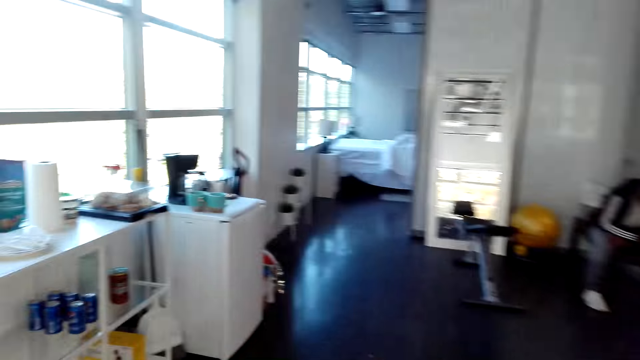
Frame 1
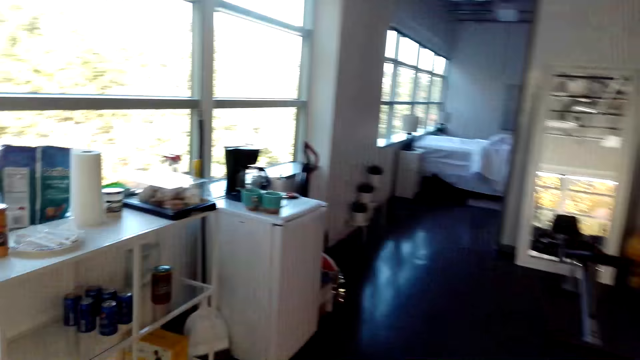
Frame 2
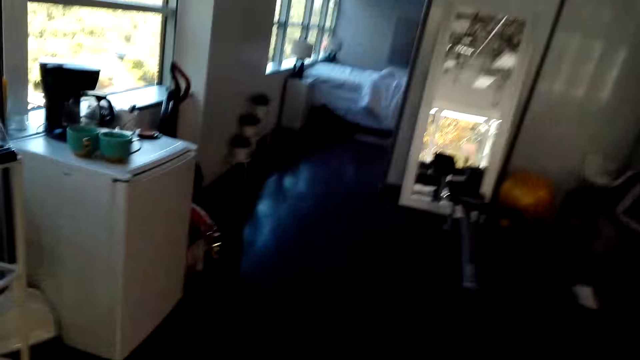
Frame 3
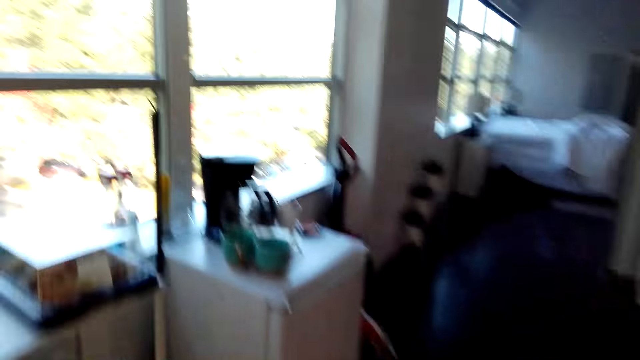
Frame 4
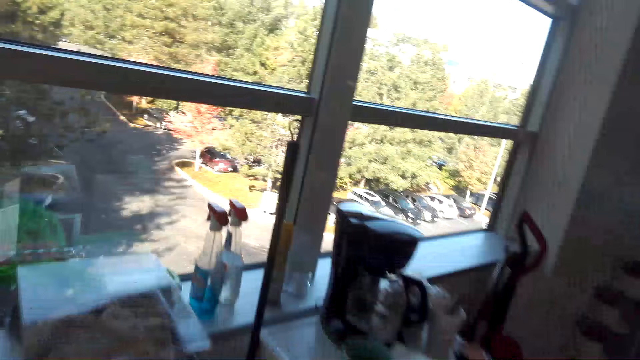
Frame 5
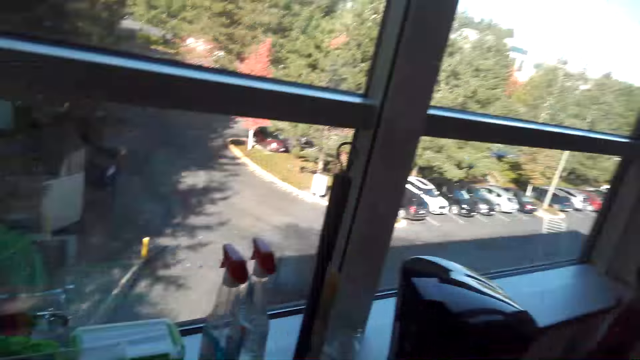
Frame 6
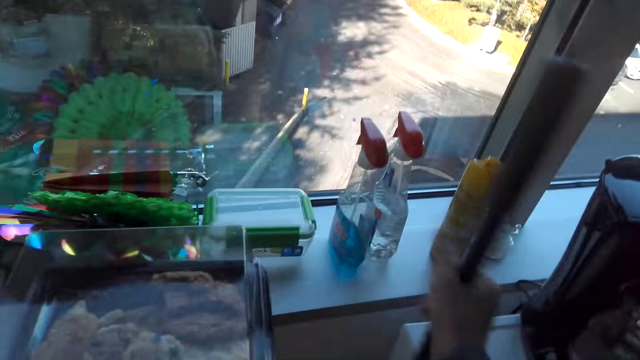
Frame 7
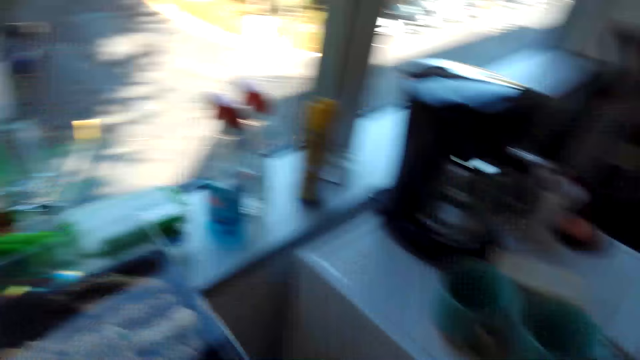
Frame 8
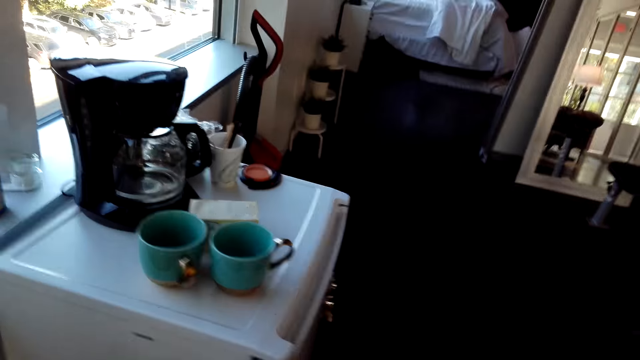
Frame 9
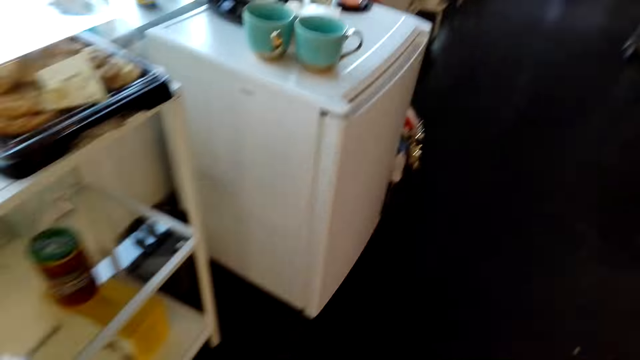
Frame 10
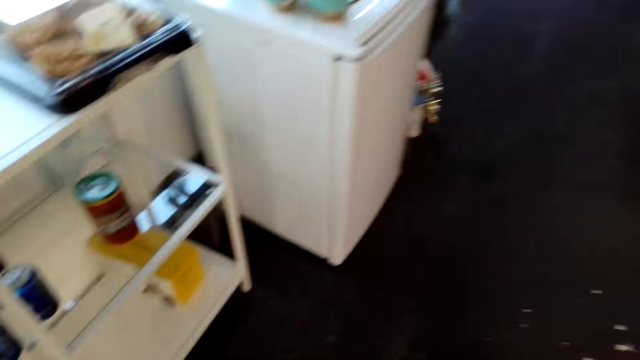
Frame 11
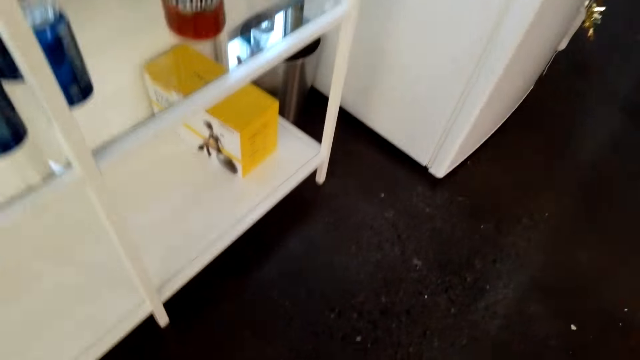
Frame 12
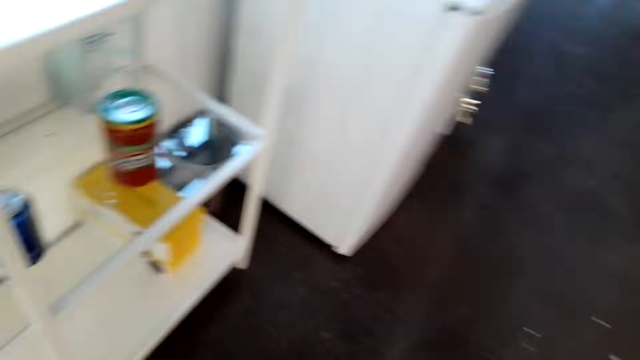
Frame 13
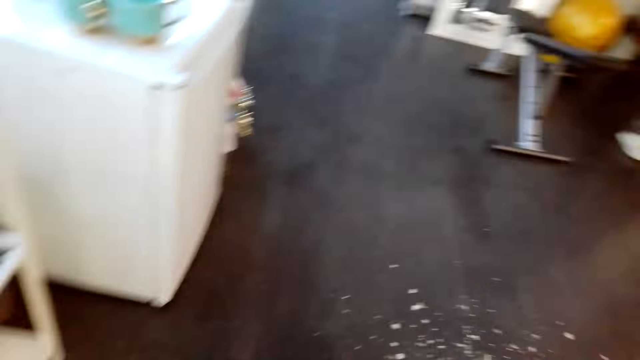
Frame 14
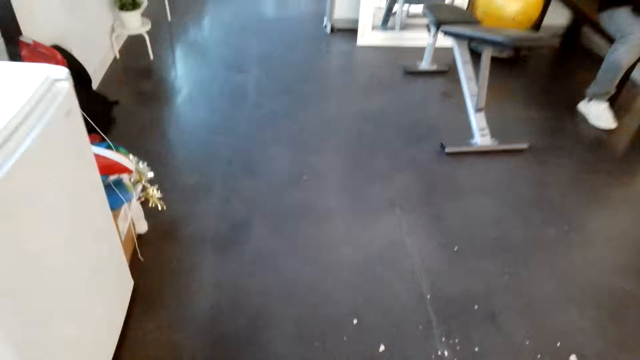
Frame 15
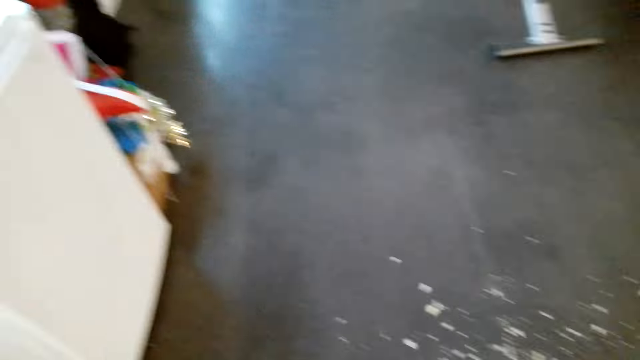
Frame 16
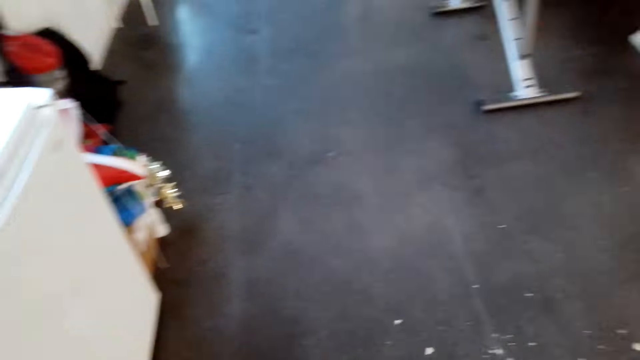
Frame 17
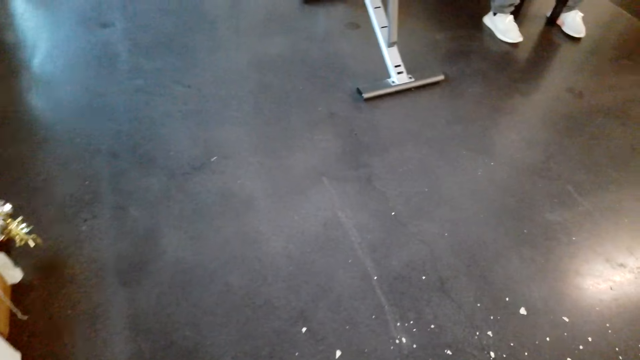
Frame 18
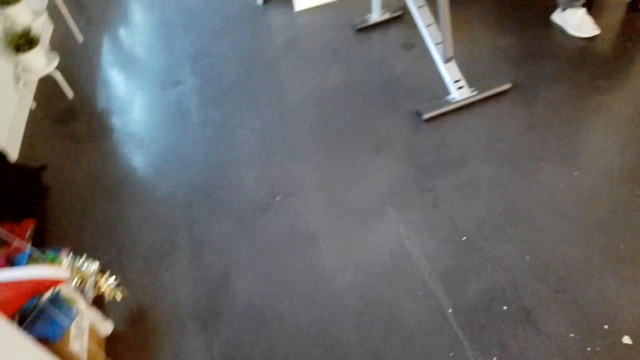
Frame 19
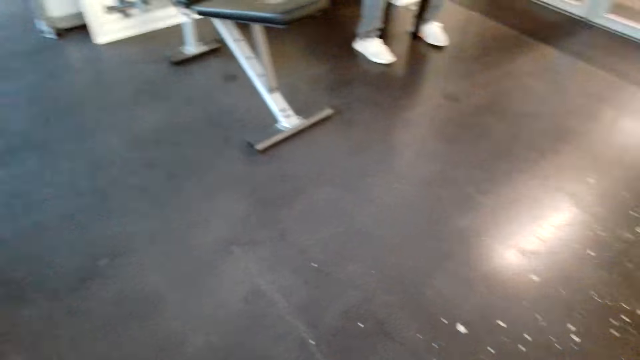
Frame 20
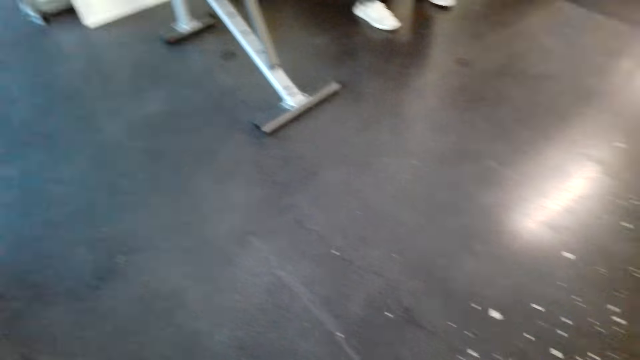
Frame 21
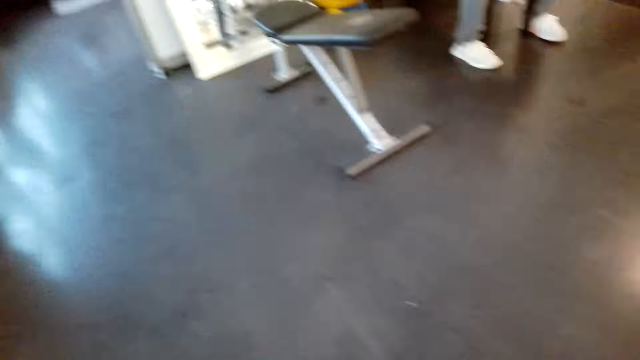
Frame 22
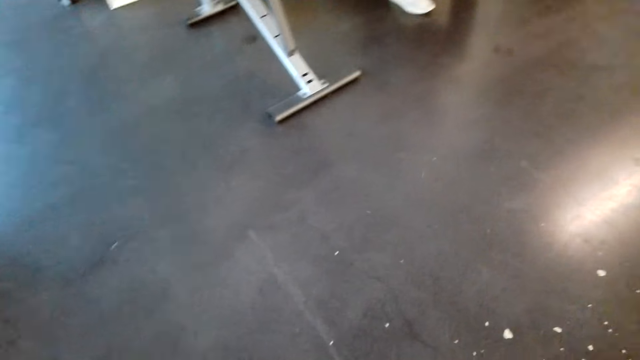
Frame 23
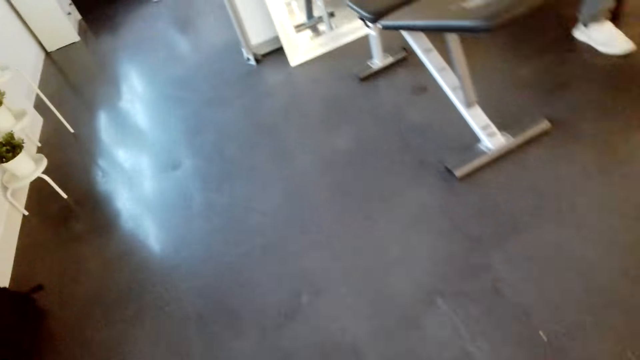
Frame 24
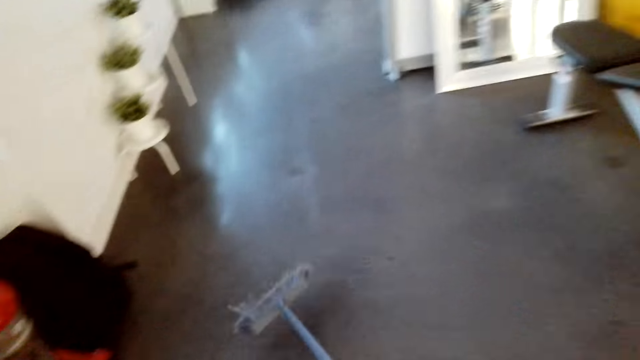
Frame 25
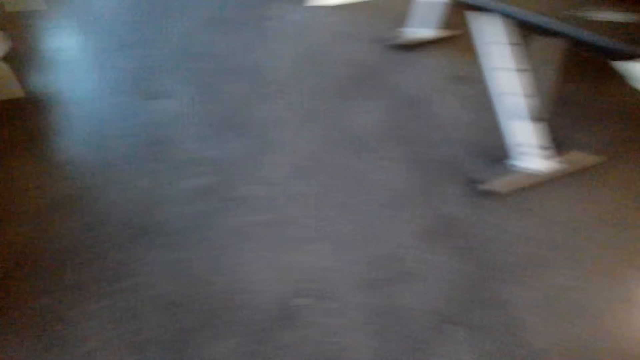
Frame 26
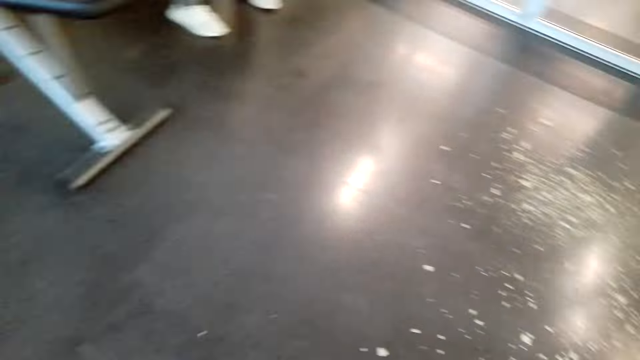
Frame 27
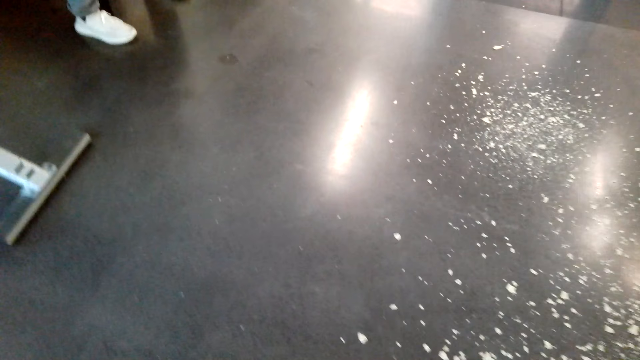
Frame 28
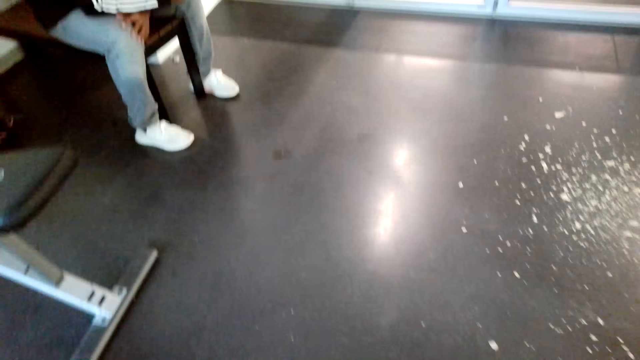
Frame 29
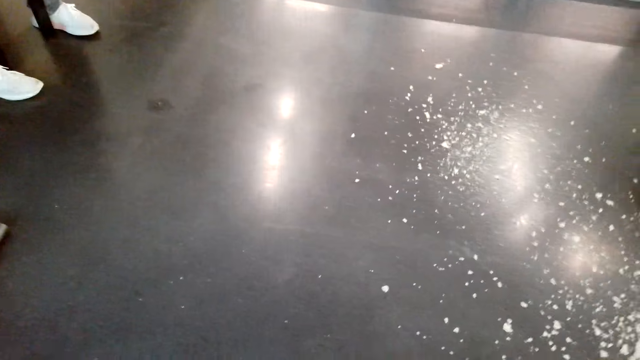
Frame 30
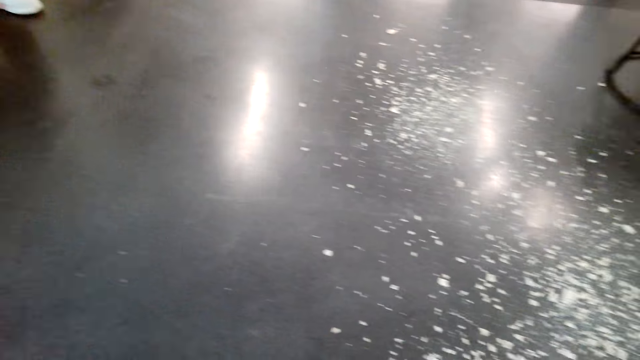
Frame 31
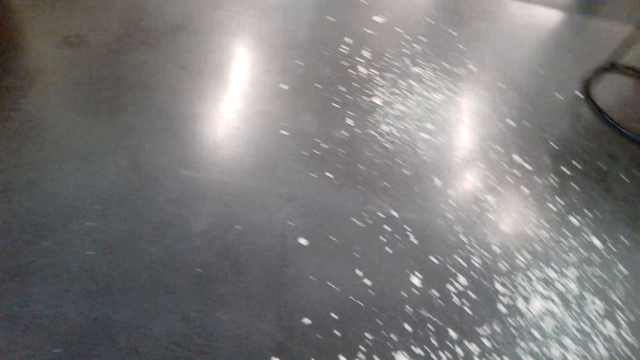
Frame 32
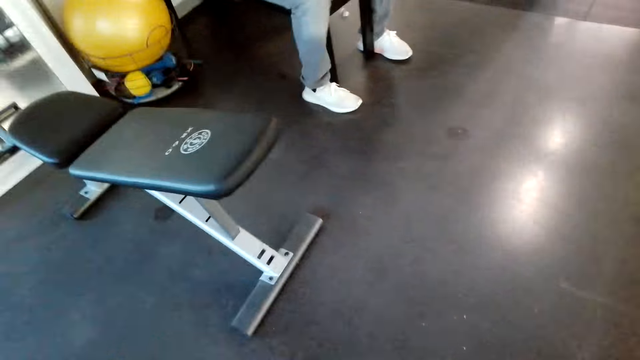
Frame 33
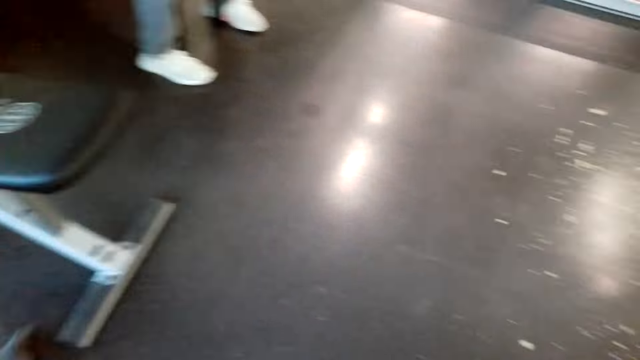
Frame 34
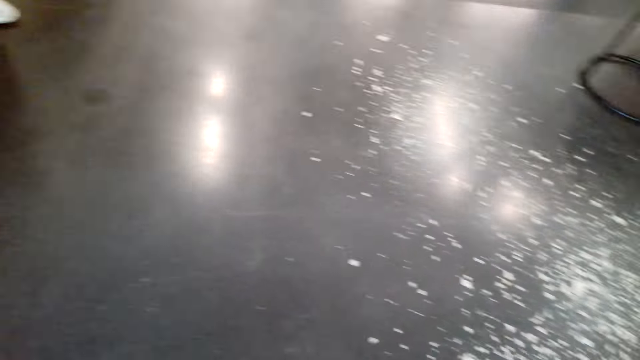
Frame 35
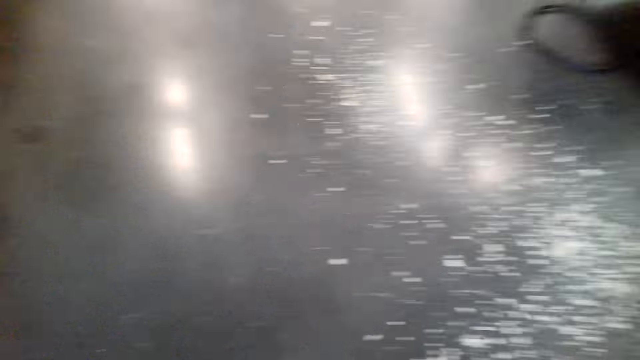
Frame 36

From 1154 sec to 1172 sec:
The camera wearer walks around in the room. They take a sweep brush. They sweep the floor.

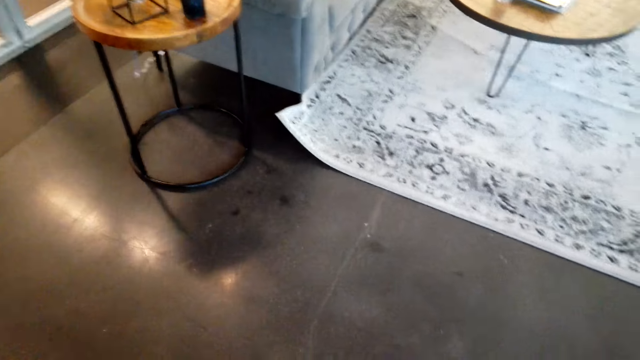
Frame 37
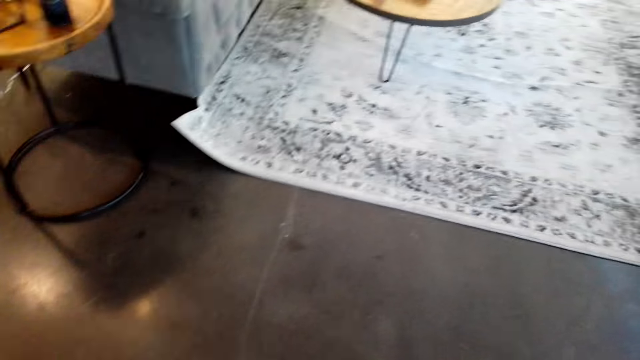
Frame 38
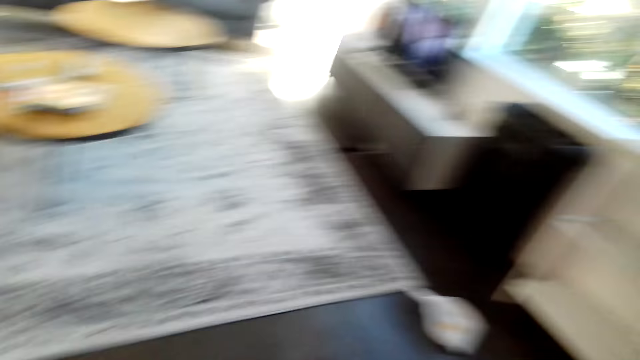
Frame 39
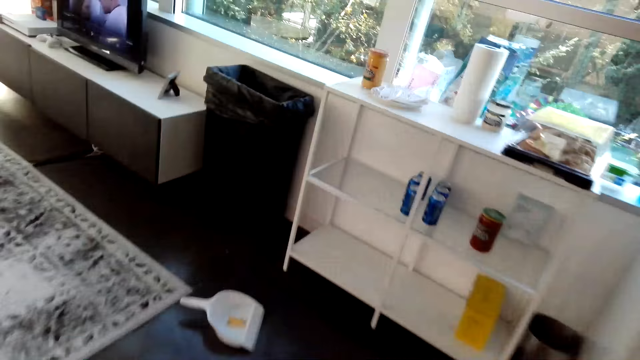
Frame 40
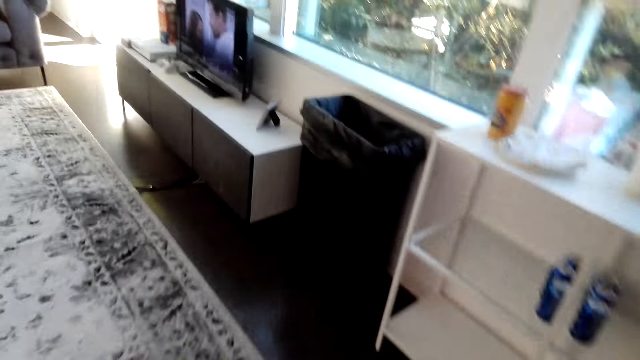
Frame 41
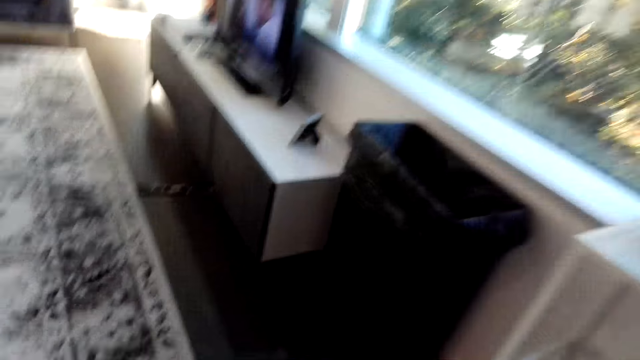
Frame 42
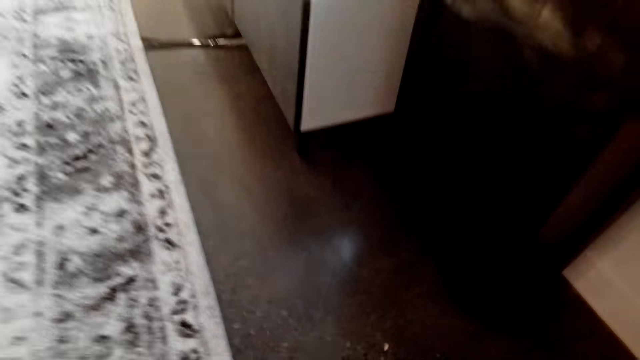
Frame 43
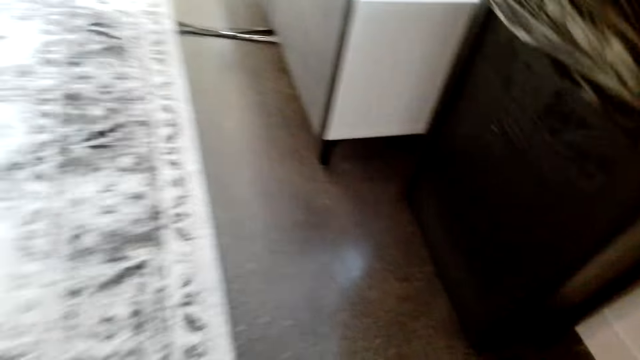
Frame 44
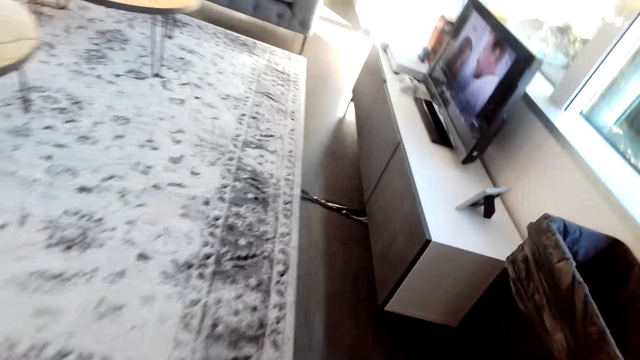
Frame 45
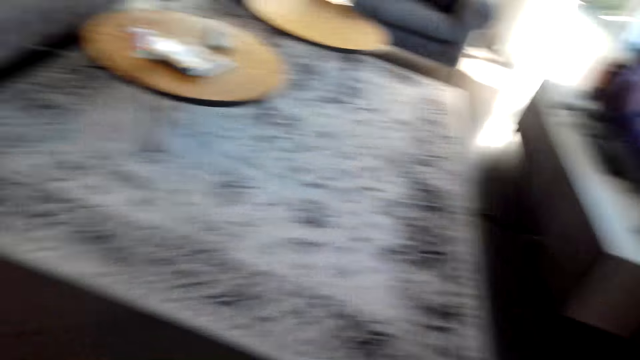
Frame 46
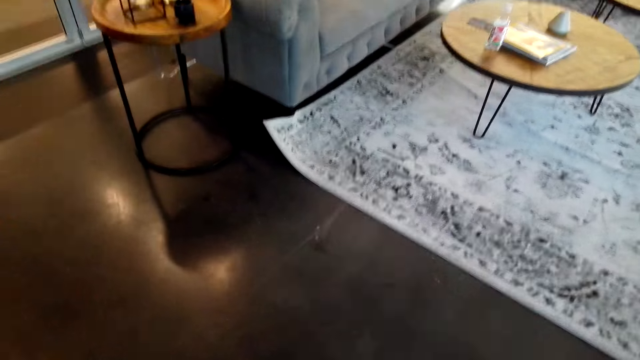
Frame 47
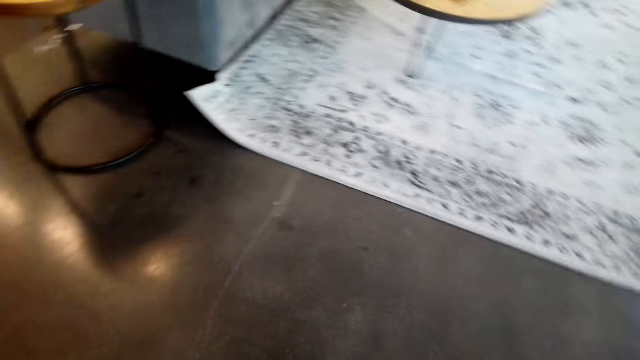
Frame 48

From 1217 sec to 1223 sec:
The camera wearer sweeps waste on the floor. They pick up a dust pan.
